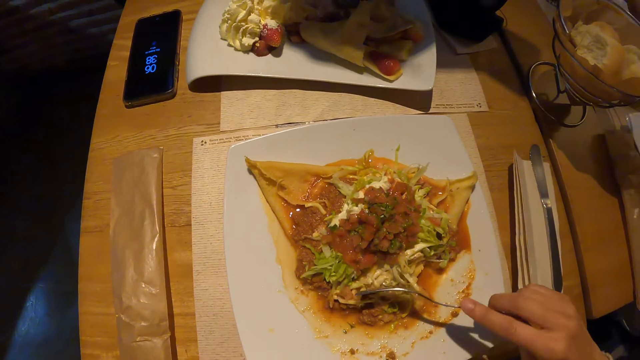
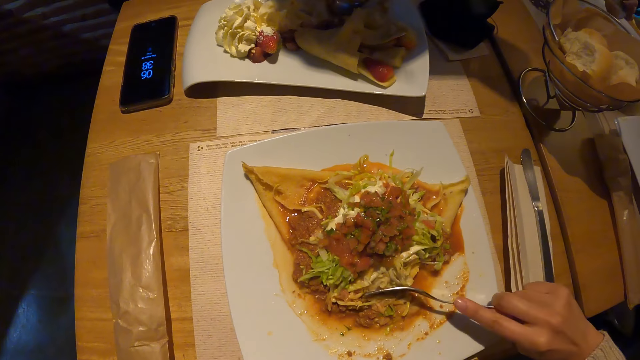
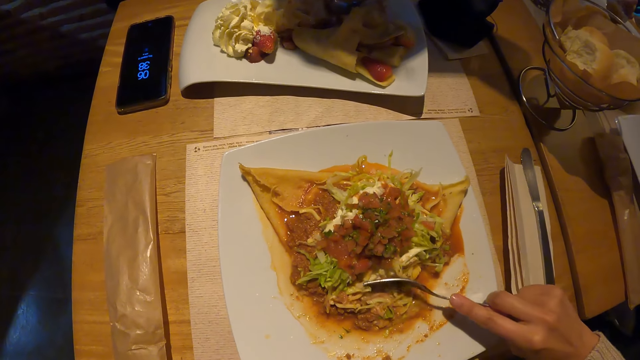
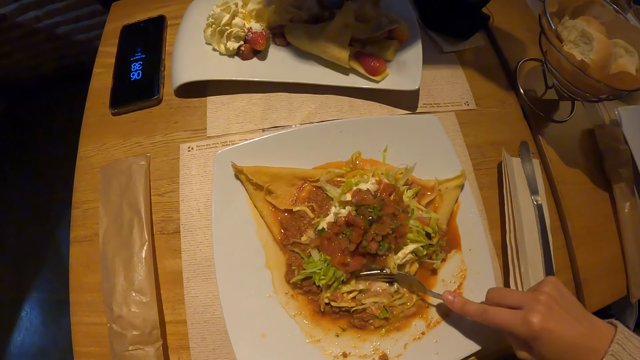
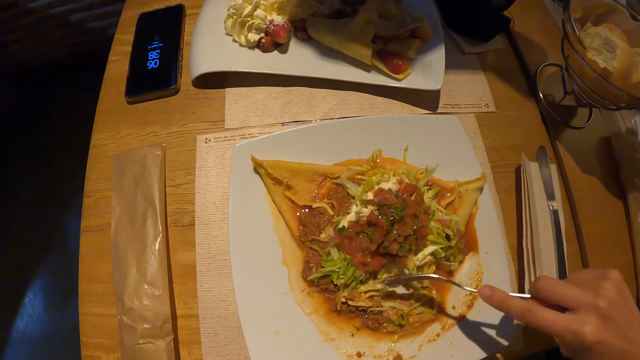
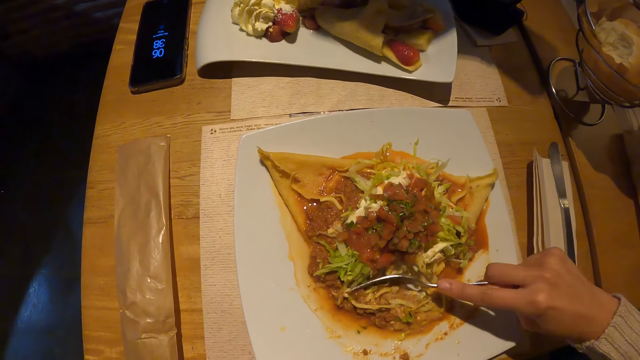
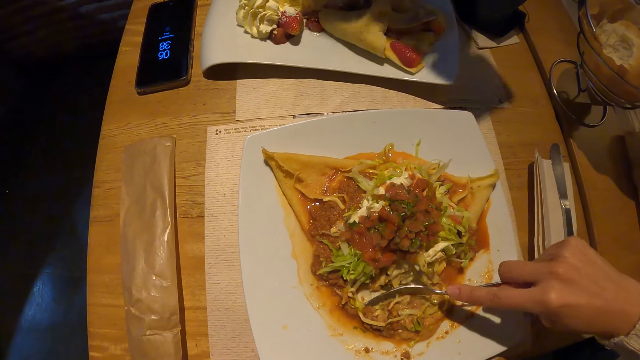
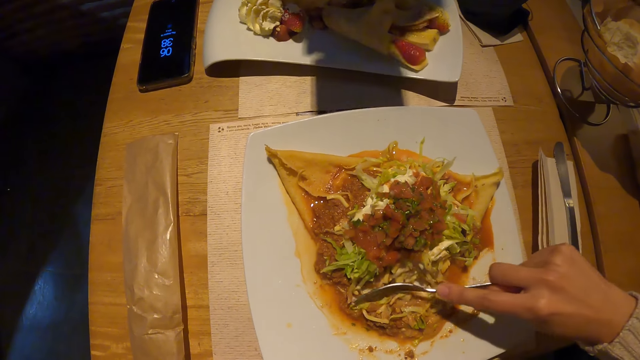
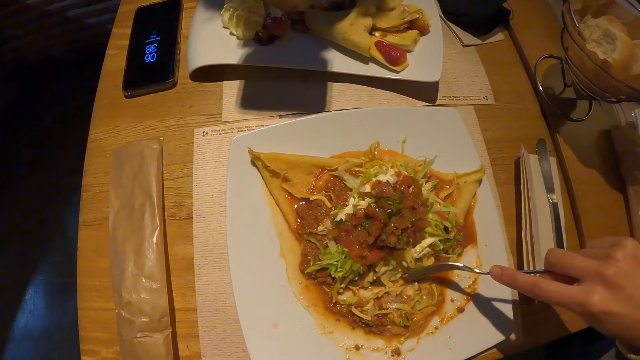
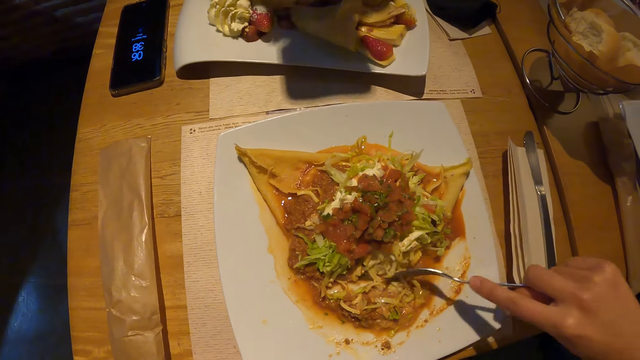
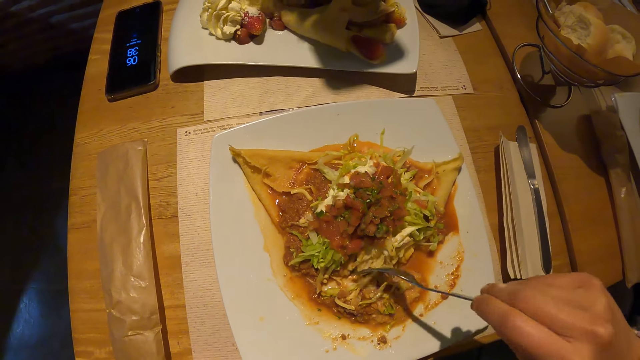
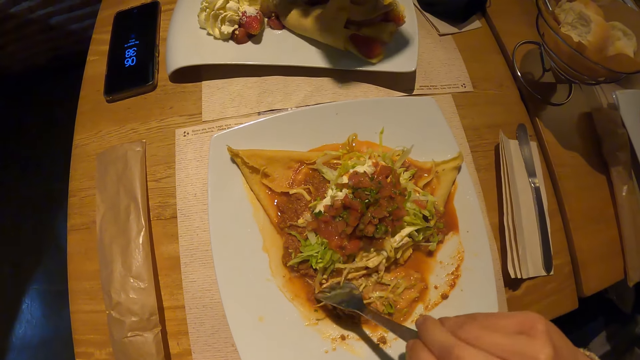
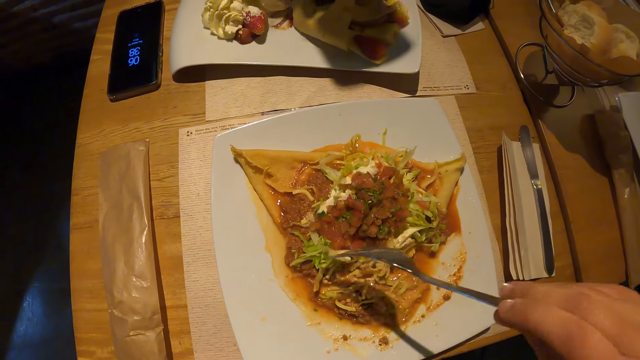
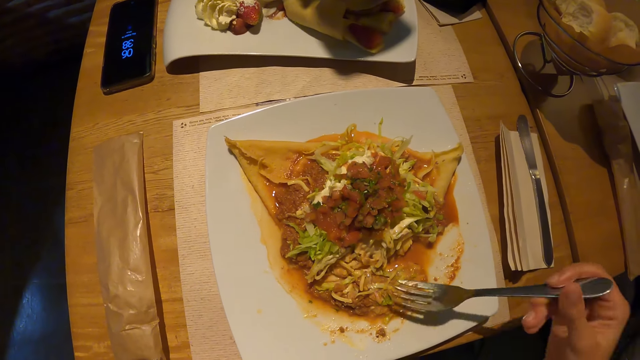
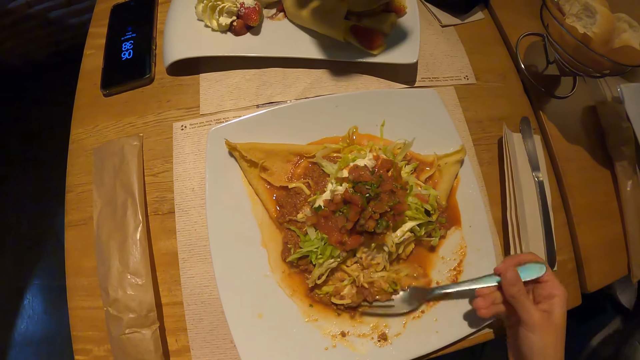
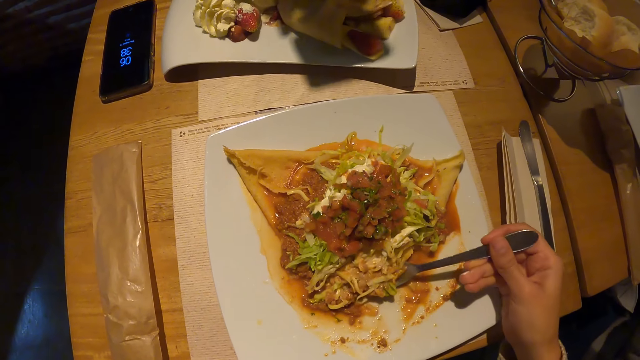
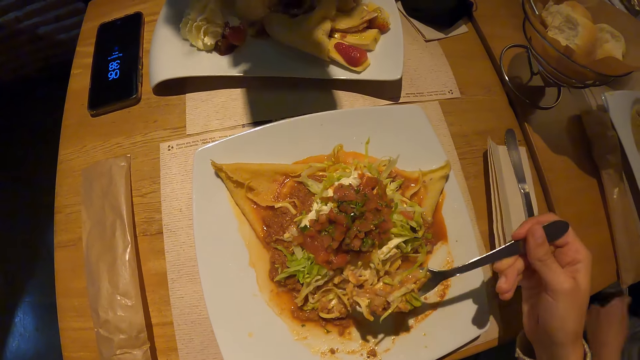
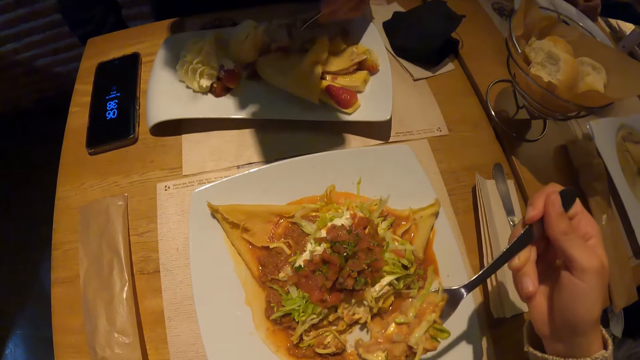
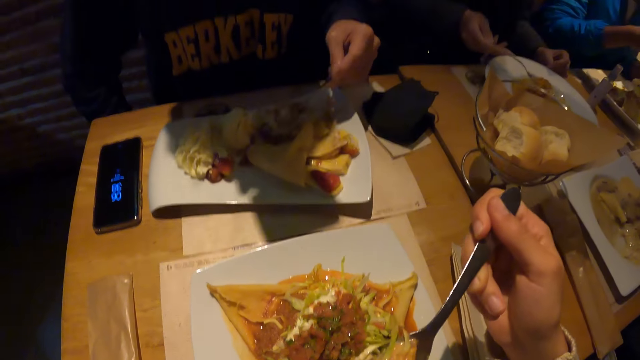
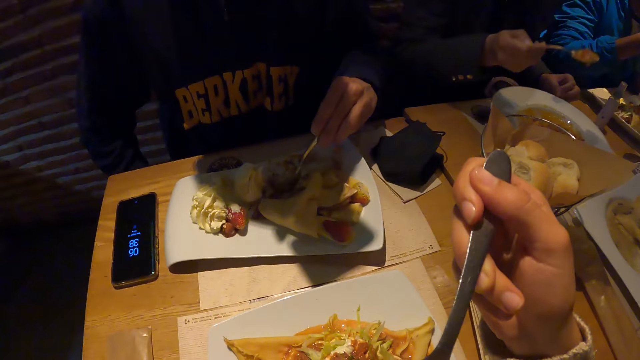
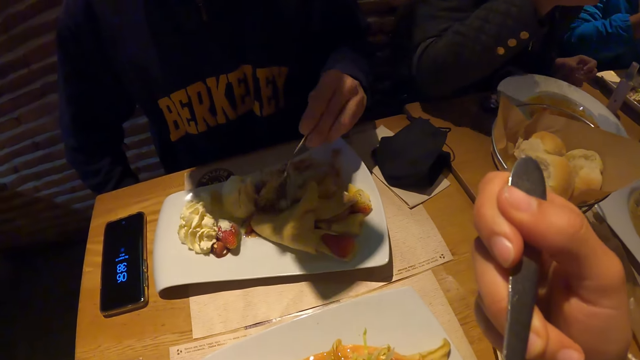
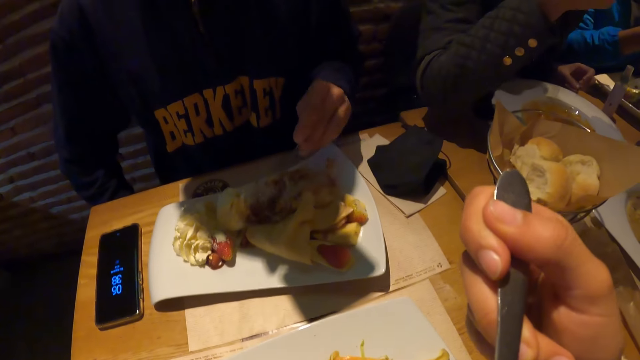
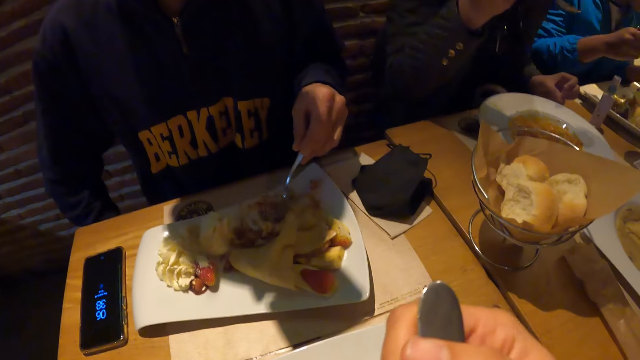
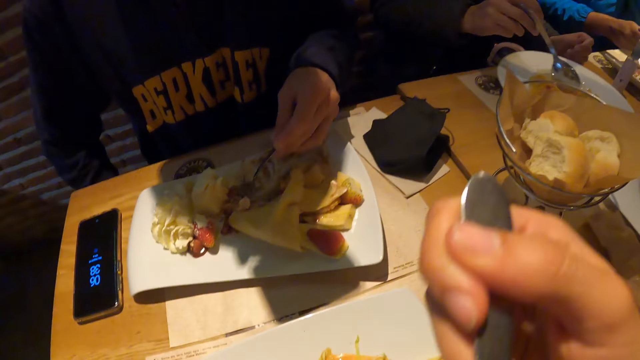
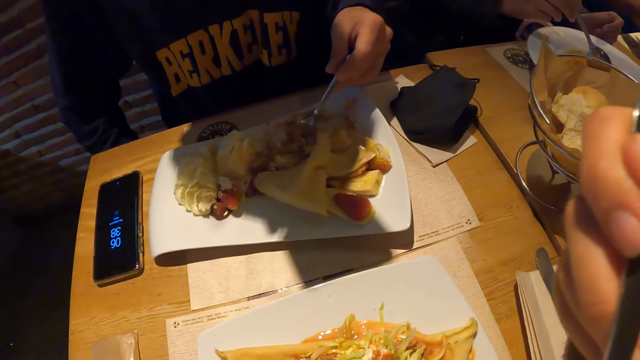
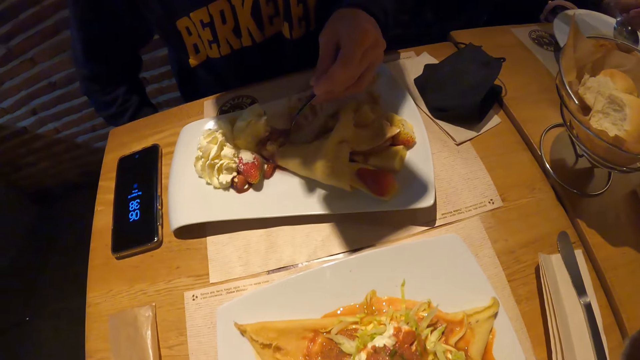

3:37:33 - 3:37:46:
The camera wearer mixes the food. He cuts food in the plate on the table with the fork in his right hand. A man stirs the food in the plate on the table with the fork in his right hand. The camera wearer takes food from the plate on the table with the fork in his right hand. Another man takes food from the plate with the spoon in his right hand. The first man mixes the food. The camera wearer puts the food on the fork in his right hand in his mouth.

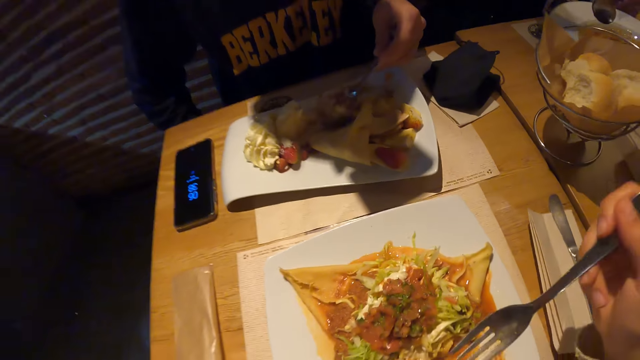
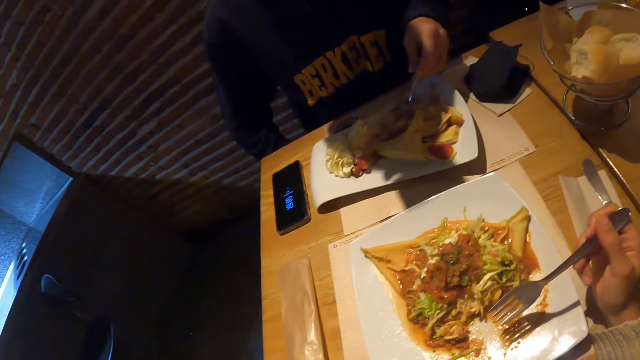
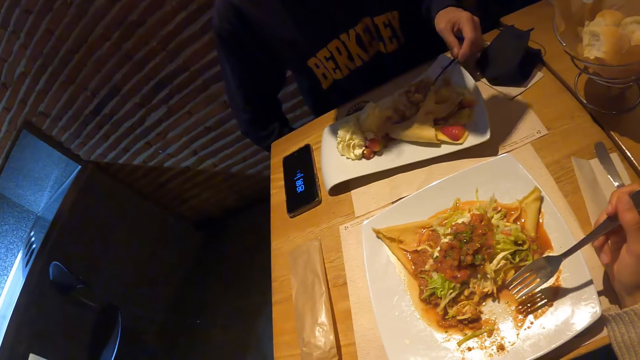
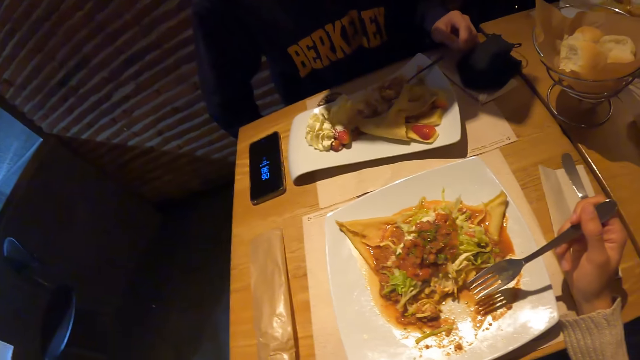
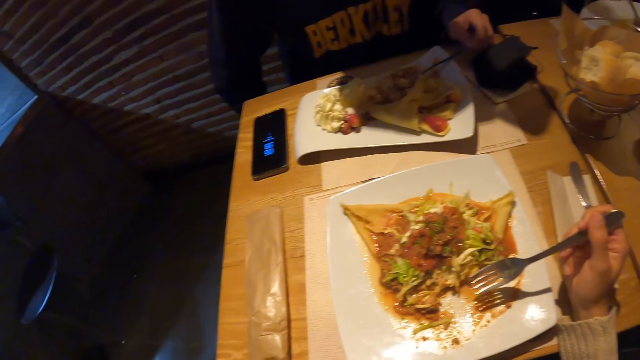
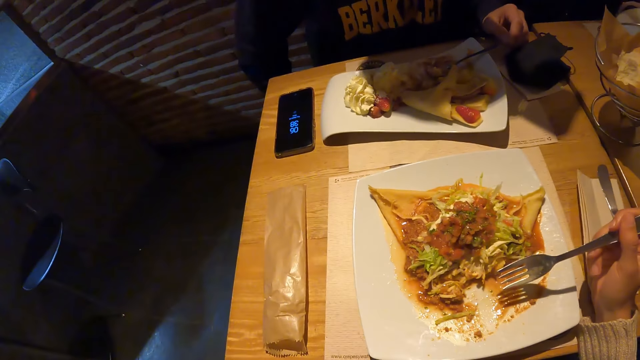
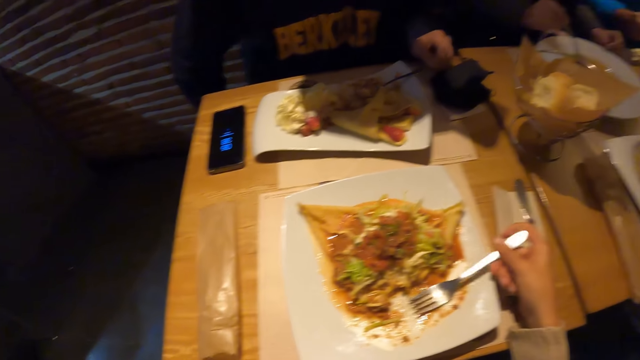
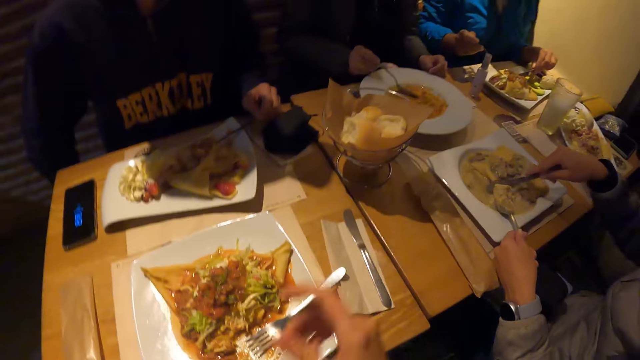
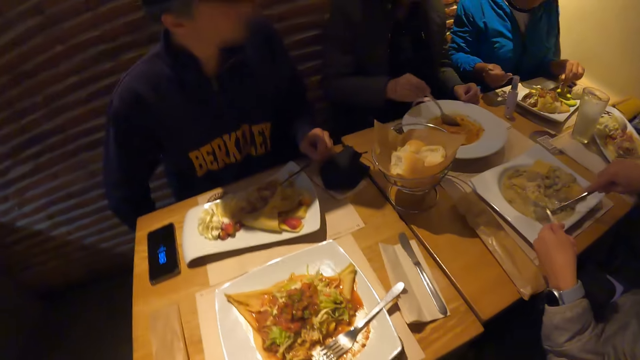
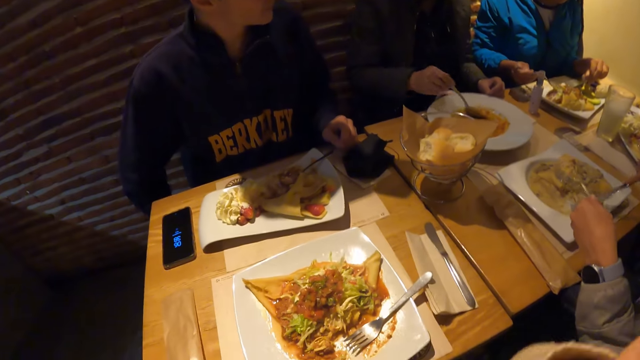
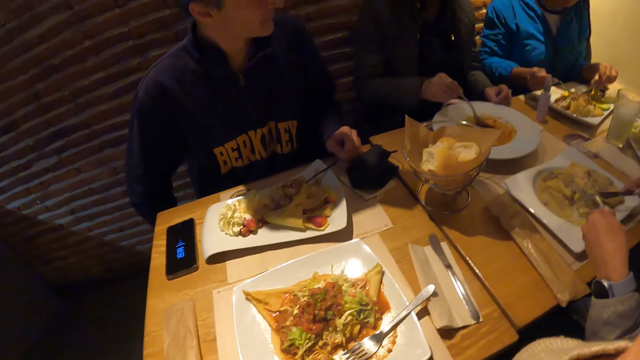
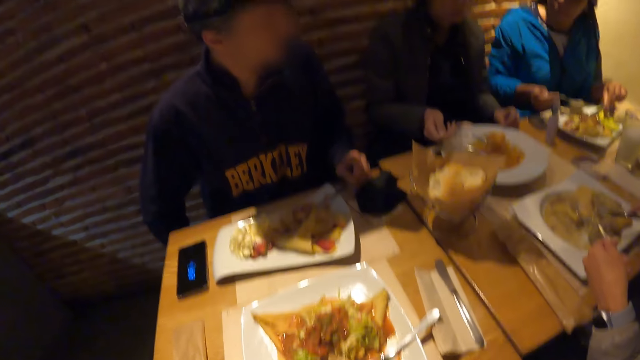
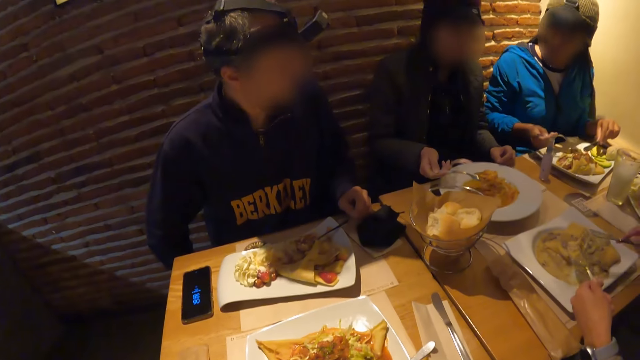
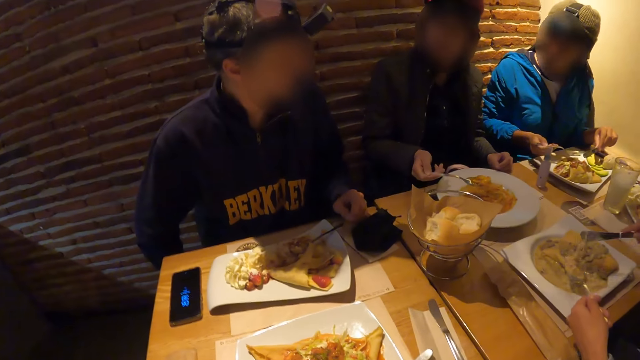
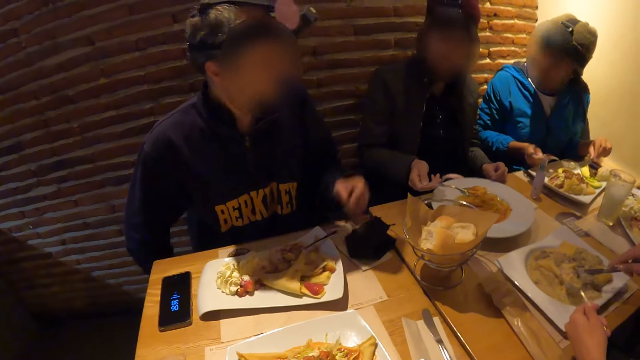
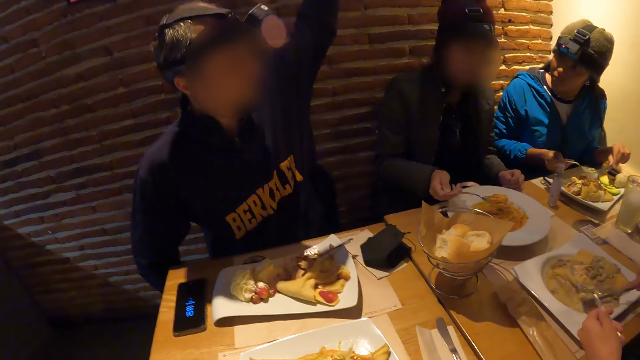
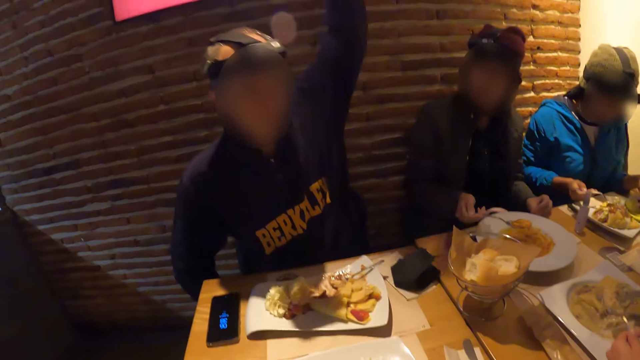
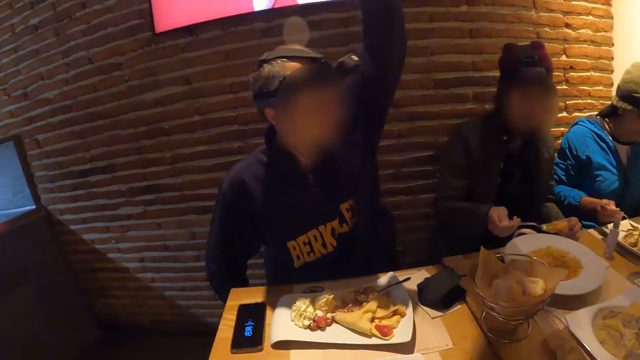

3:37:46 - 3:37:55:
A man scoops the food. Another man drops the spoon in his right hand on the plate. The camera wearer holds the fork. The other man places his left hand on the table. The camera wearer drops the fork in his right hand on the plate. A woman stirs food in the plate with the fork in her left hand and the knife in her right hand. The camera wearer looks at the food. He adjusts the camera on his head with his right hand. A third man takes food from the plate with the spoon in his right hand. Another woman interacts with the second man. The second man raises up his right hand.
